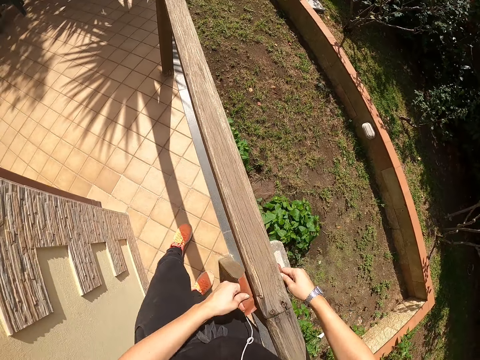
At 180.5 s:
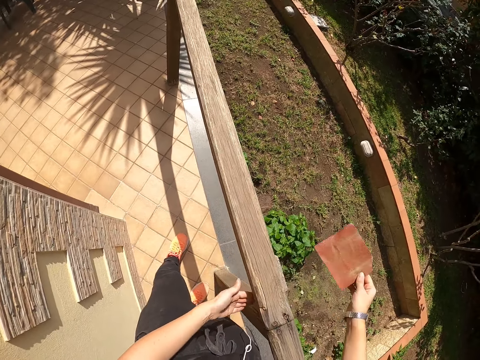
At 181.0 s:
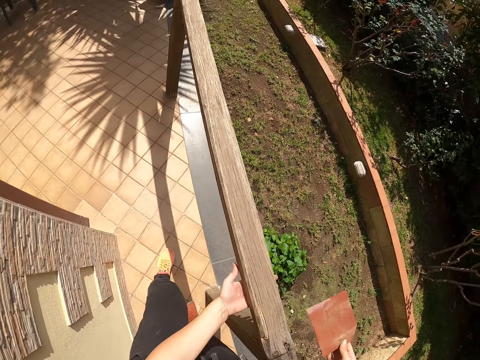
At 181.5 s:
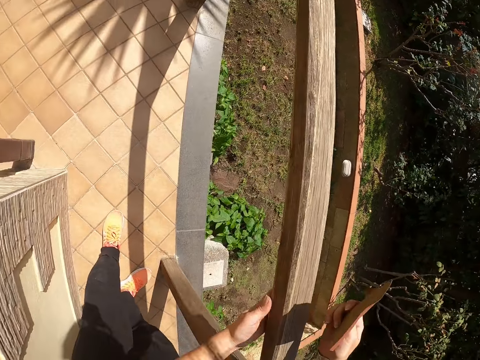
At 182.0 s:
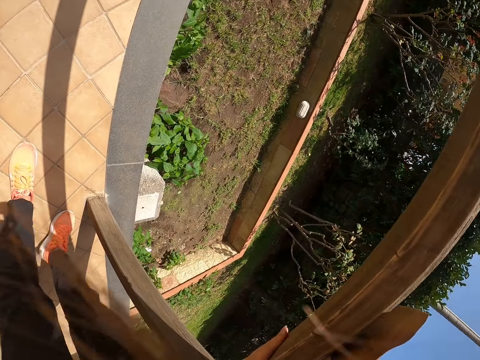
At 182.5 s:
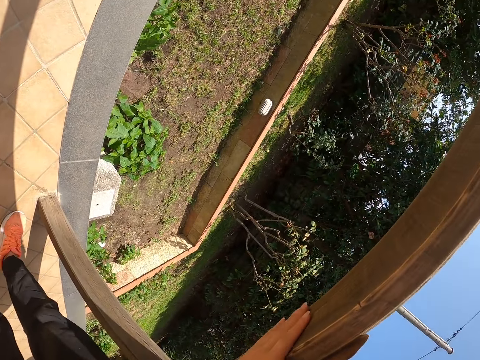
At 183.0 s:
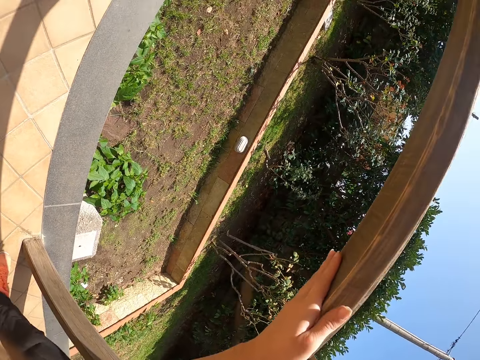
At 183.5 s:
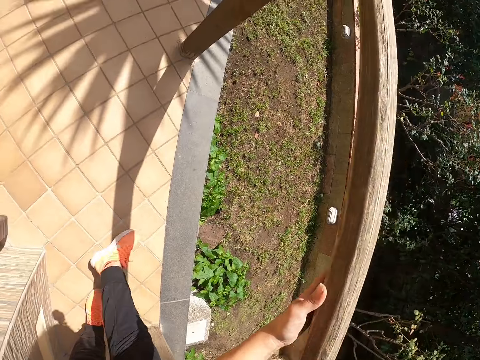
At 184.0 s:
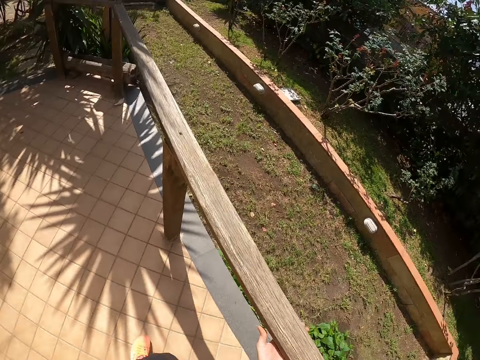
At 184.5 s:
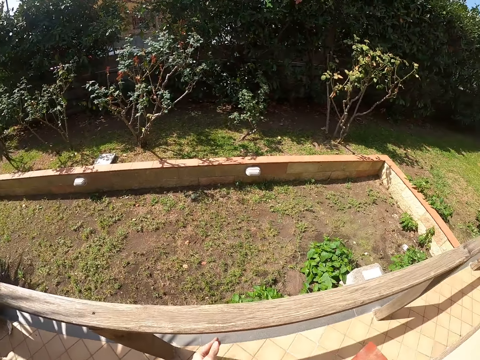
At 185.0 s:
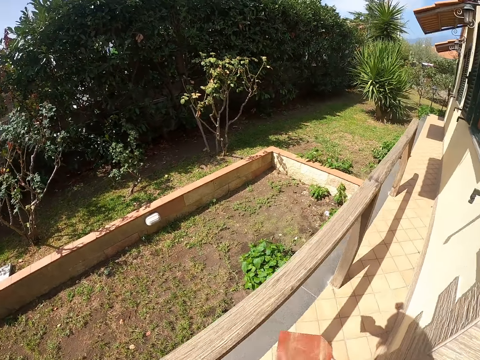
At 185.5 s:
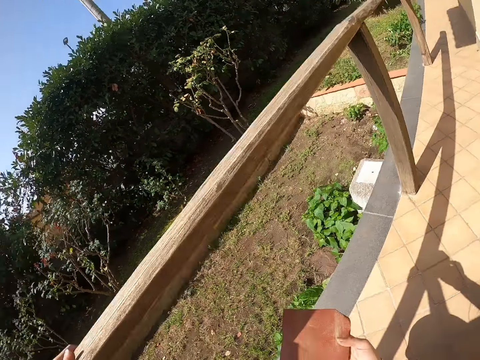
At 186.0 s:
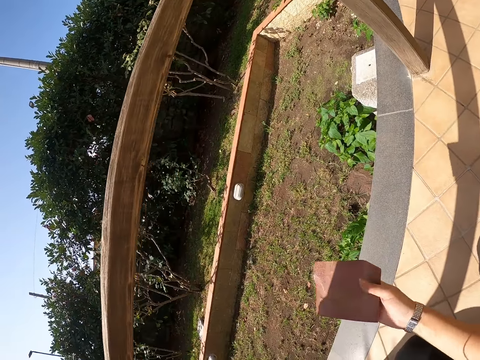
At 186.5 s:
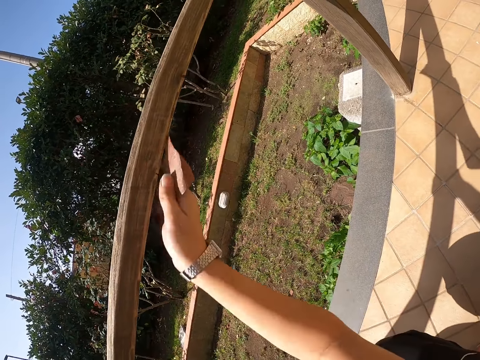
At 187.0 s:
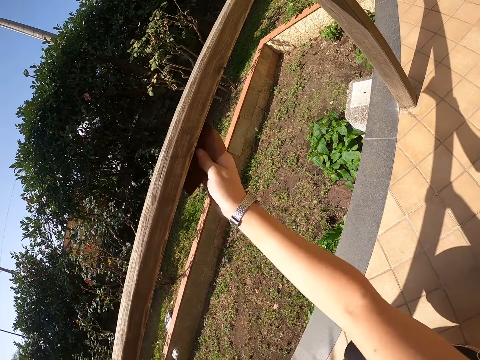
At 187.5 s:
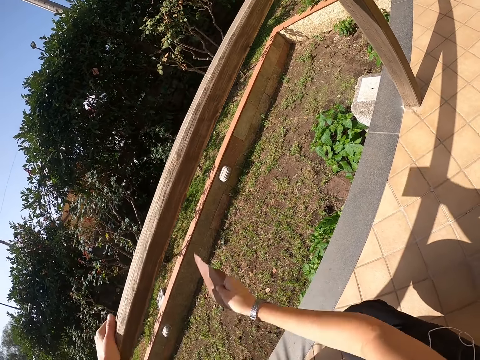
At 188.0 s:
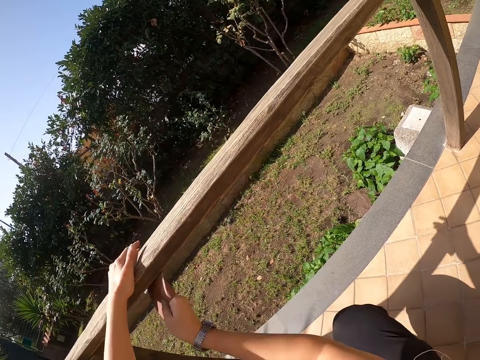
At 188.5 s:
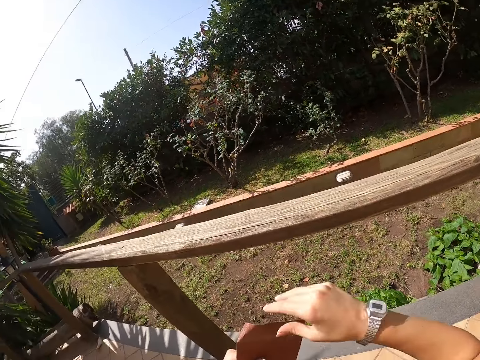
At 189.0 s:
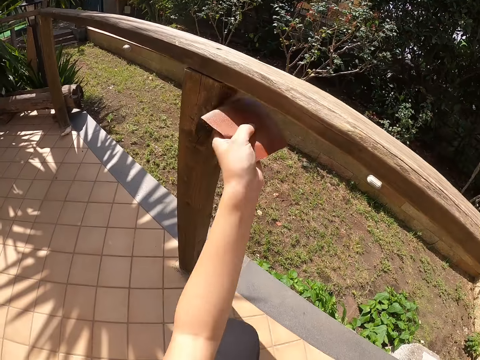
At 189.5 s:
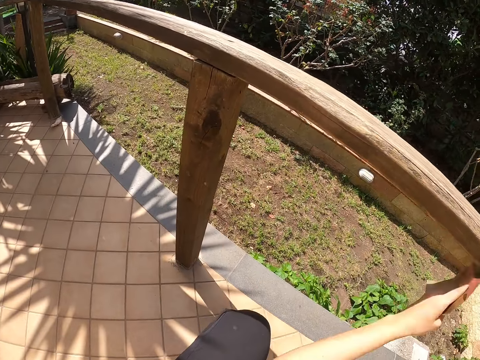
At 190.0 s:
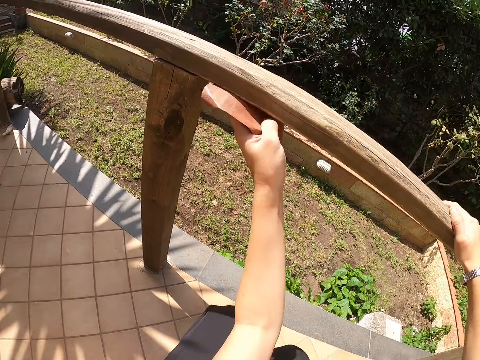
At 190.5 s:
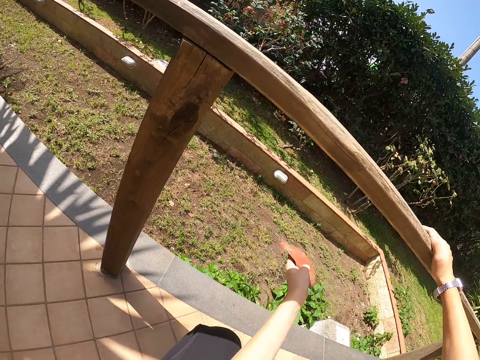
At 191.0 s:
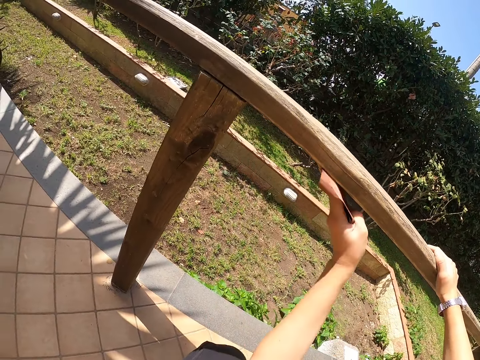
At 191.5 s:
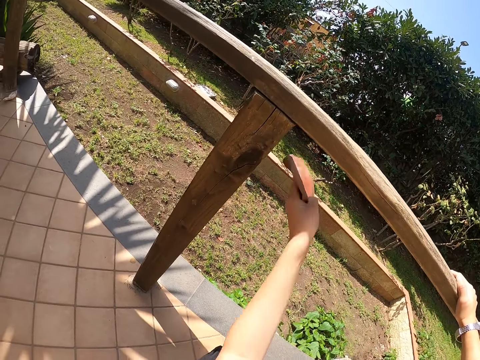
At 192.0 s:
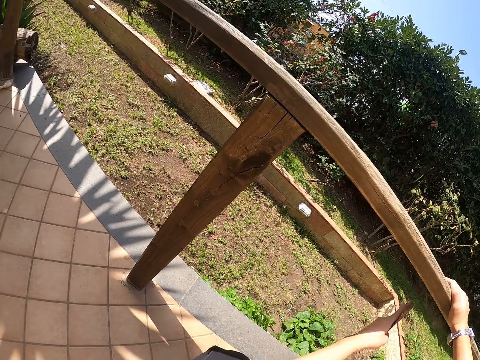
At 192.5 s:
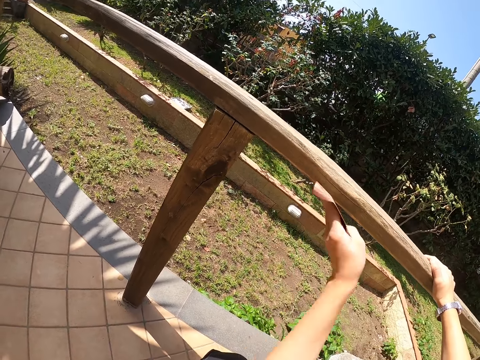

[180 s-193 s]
The camera wearer checks the smoothness of the railing or pole with her hand. They bend. They hold the pole with his left hand. They squat on the veranda. They smoothen the railing with the sandpaper in her right hand. They switch the sandpaper from her right hand to her left hand. They smoothen the railing with the sandpaper in her left hand.

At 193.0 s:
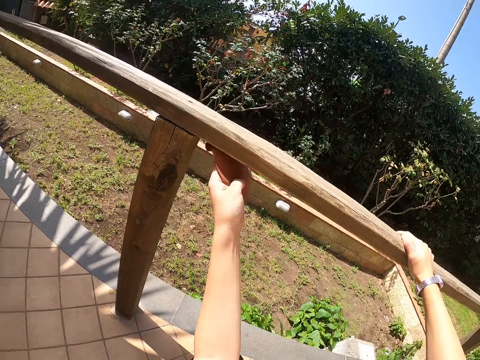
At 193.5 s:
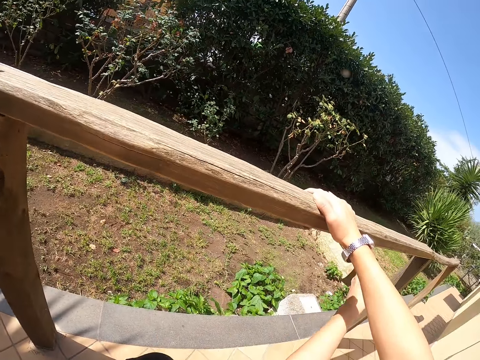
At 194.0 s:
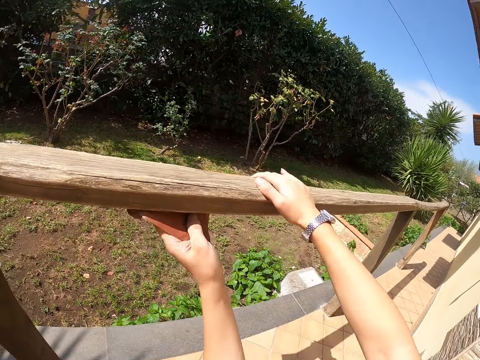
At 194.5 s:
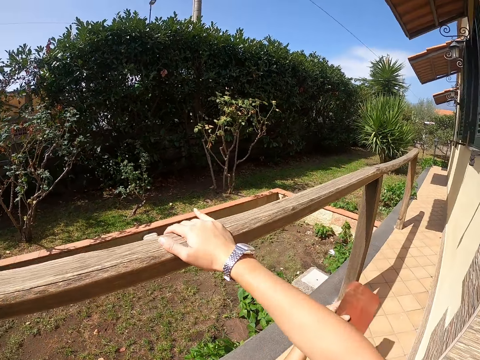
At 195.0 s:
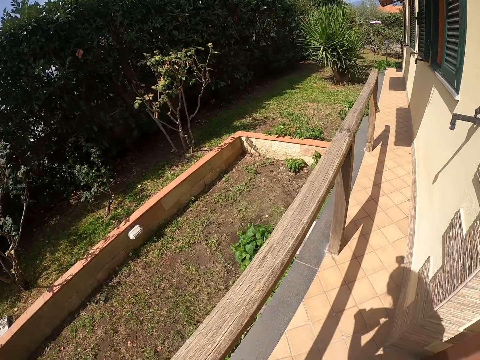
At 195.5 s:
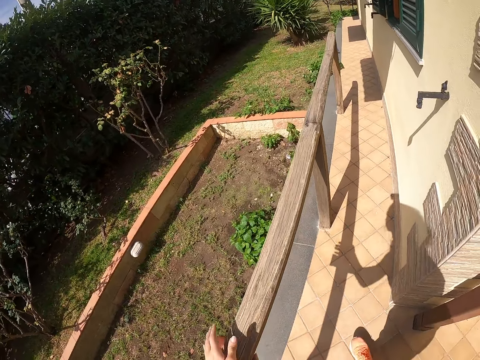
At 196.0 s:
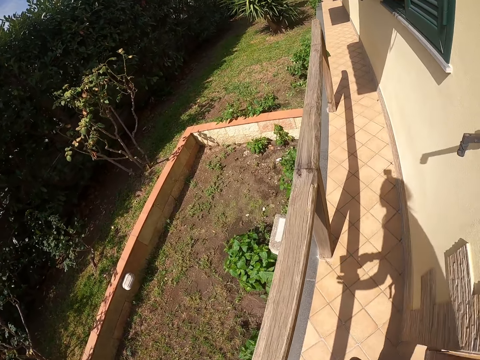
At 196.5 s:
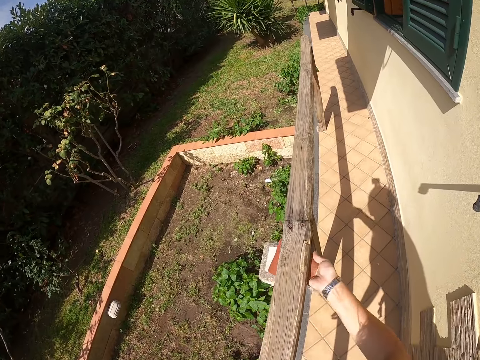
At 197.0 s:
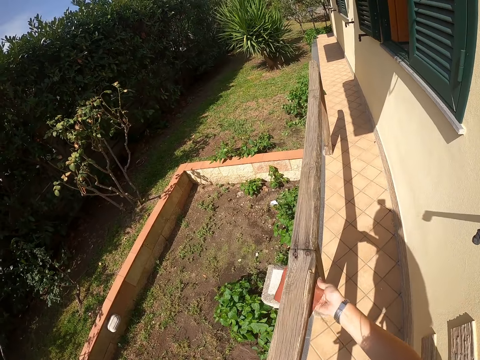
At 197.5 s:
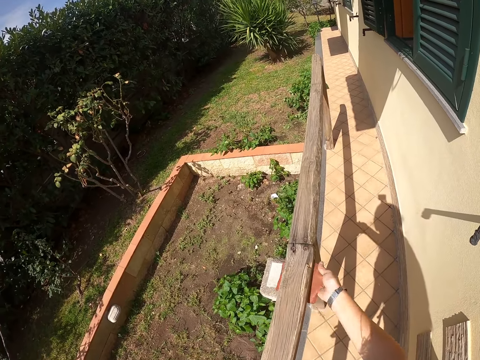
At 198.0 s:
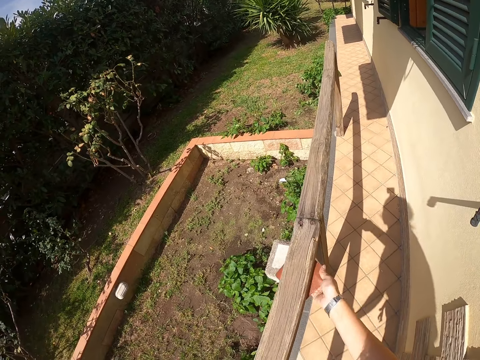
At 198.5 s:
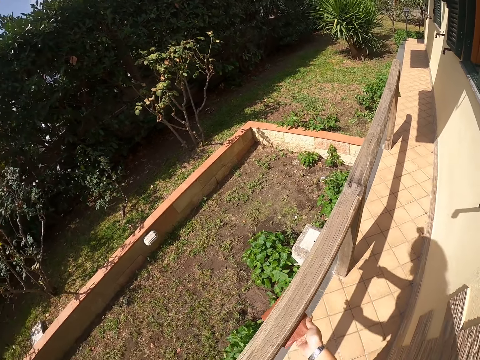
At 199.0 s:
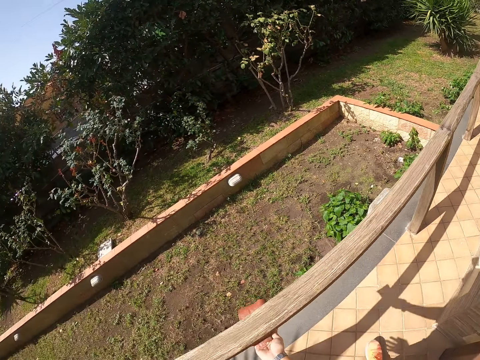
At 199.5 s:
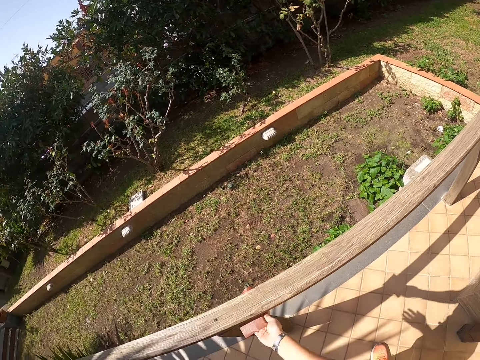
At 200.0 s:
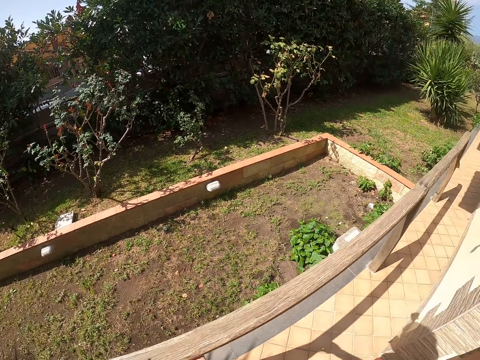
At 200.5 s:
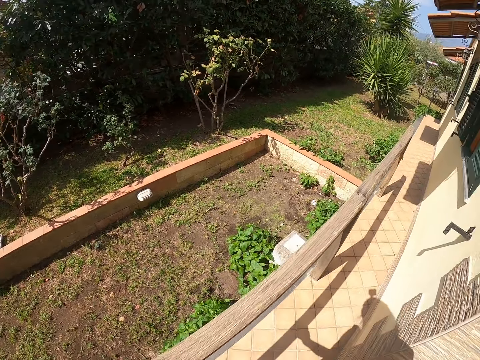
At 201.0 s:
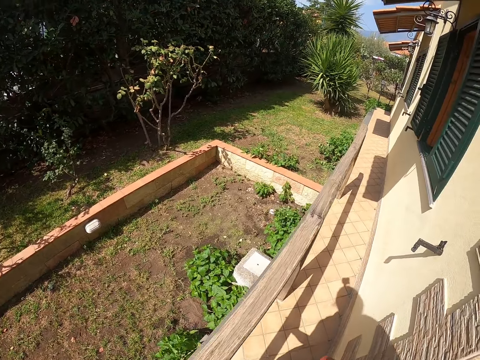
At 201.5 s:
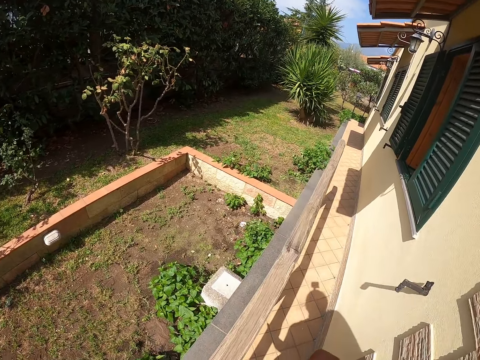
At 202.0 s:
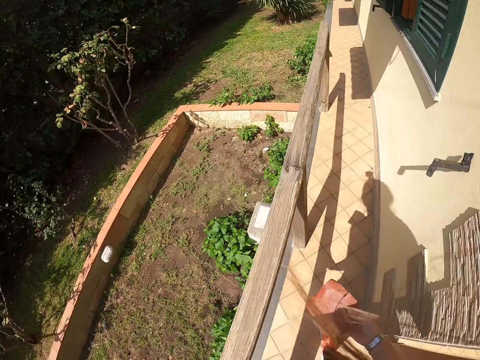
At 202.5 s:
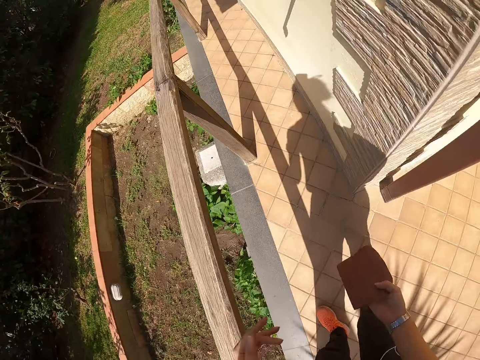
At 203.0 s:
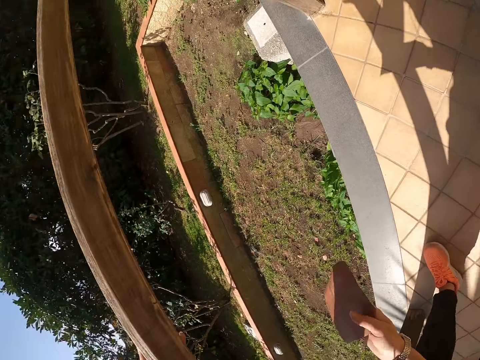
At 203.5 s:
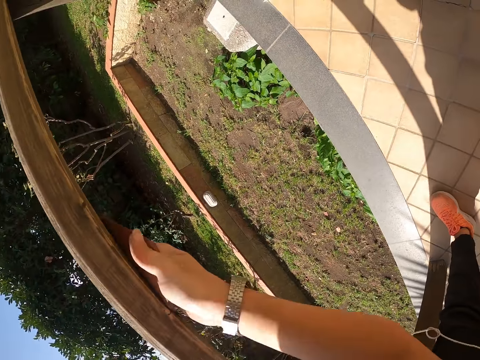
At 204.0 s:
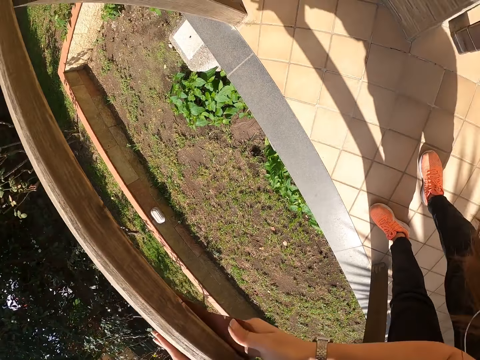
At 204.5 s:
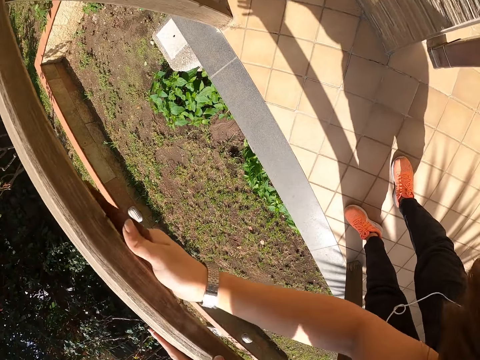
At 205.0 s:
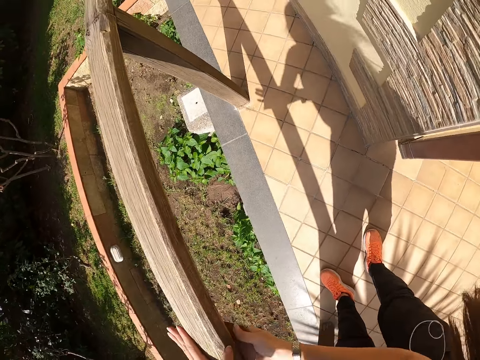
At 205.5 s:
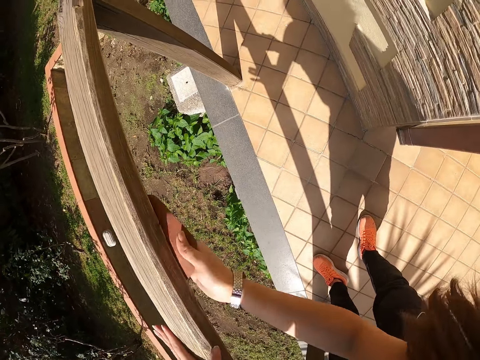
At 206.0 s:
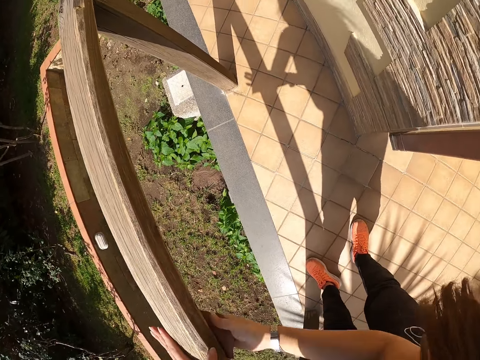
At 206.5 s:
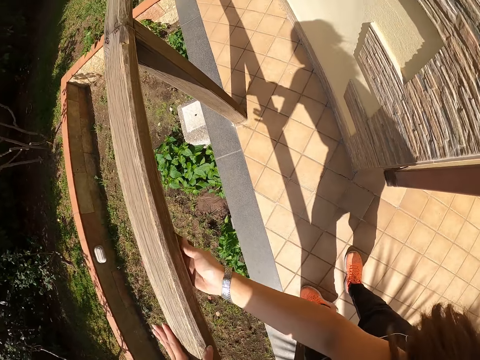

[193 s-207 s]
The camera wearer stands. They exchange the sandpaper to the right hand. They hold the pole or railing with his left hand. They smoothen the railing with the sandpaper in her right hand. They check the smoothness of the railing with her hand. They smoothen the railing with the sandpaper in her right hand.
